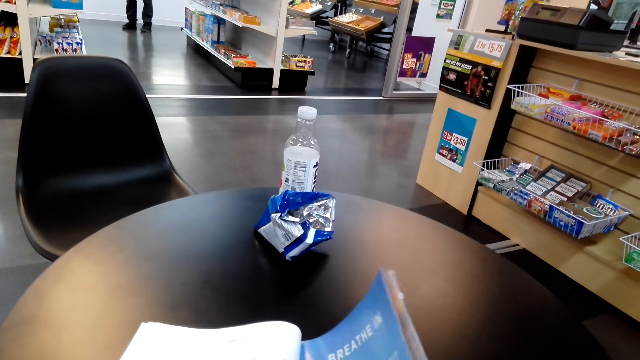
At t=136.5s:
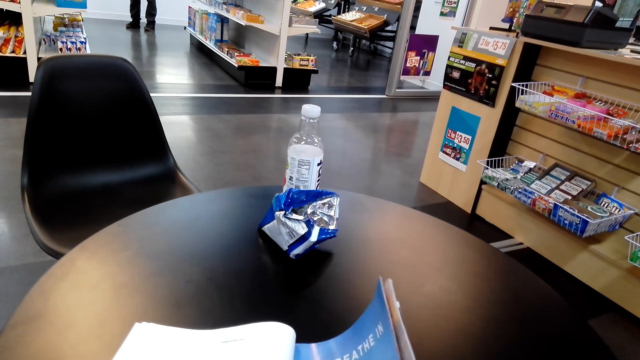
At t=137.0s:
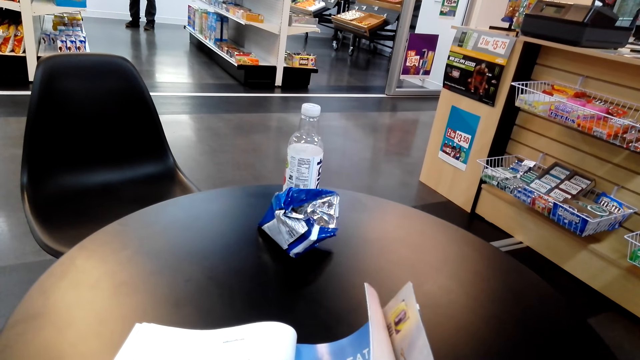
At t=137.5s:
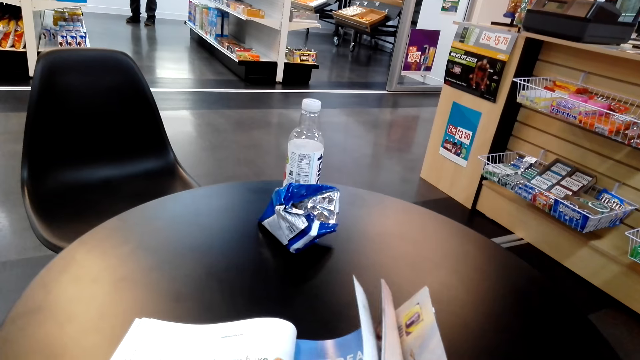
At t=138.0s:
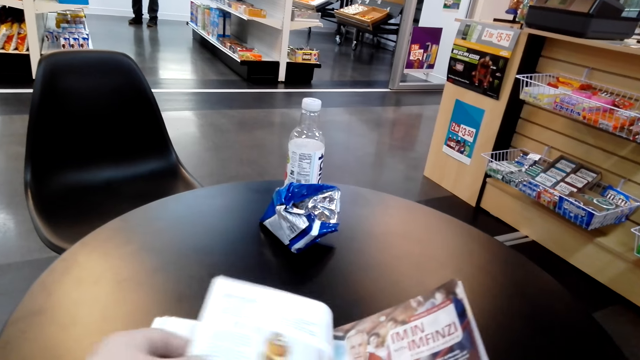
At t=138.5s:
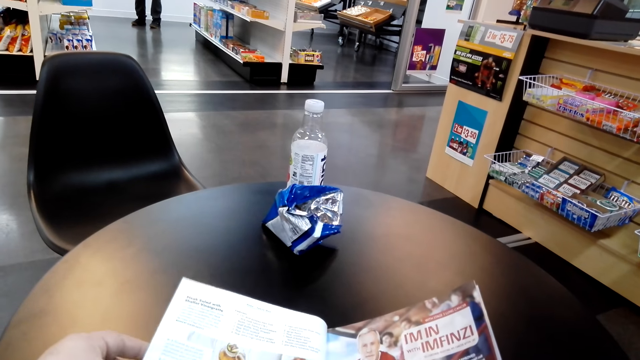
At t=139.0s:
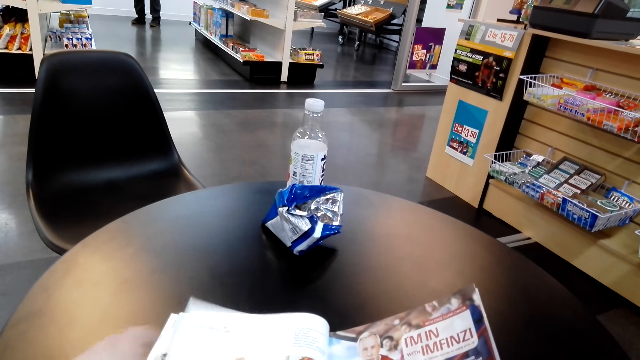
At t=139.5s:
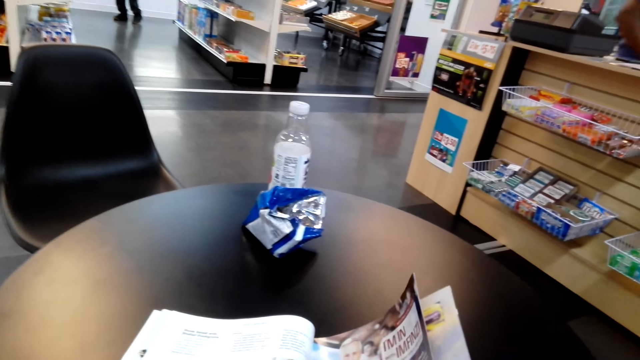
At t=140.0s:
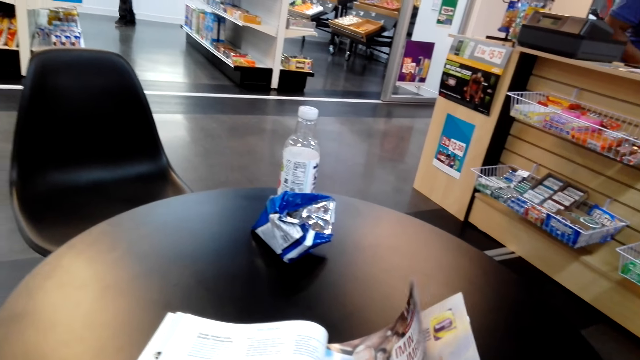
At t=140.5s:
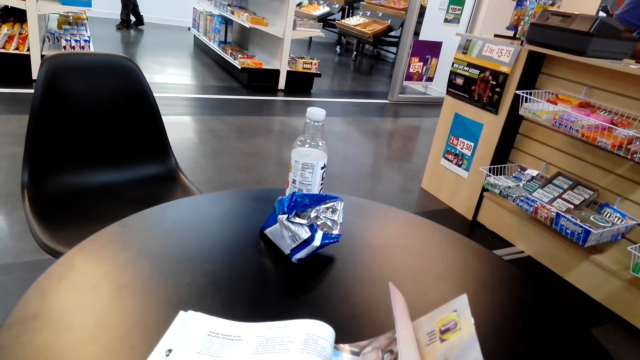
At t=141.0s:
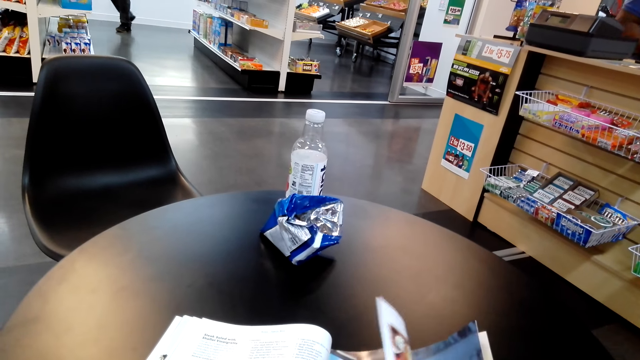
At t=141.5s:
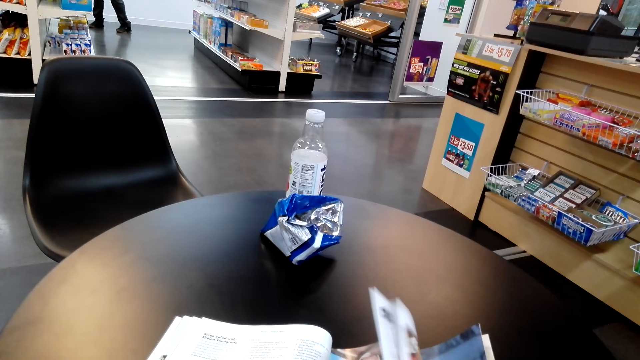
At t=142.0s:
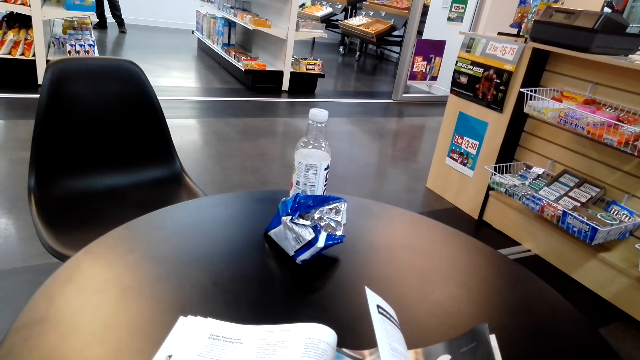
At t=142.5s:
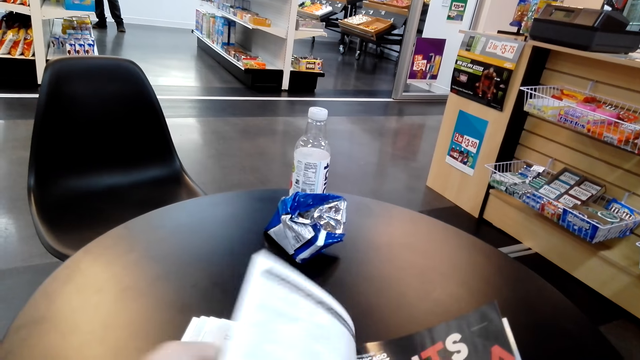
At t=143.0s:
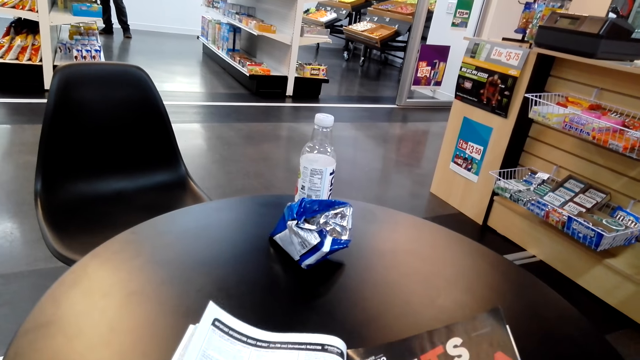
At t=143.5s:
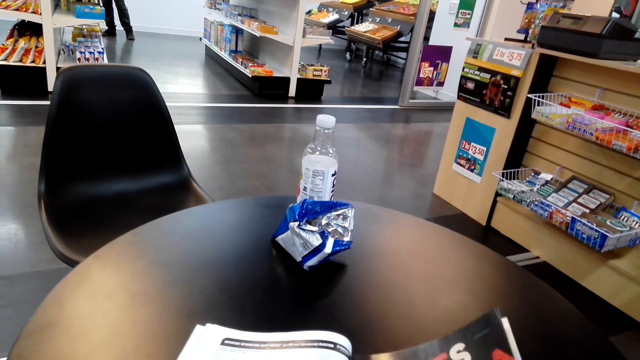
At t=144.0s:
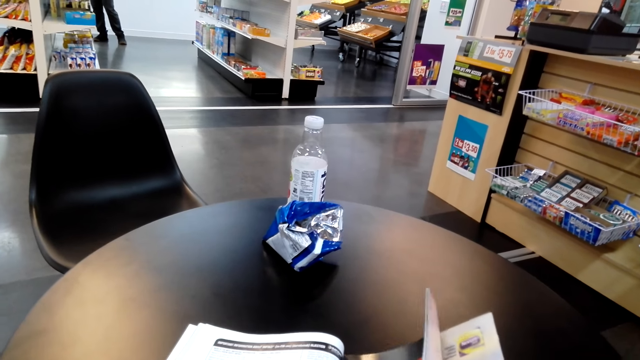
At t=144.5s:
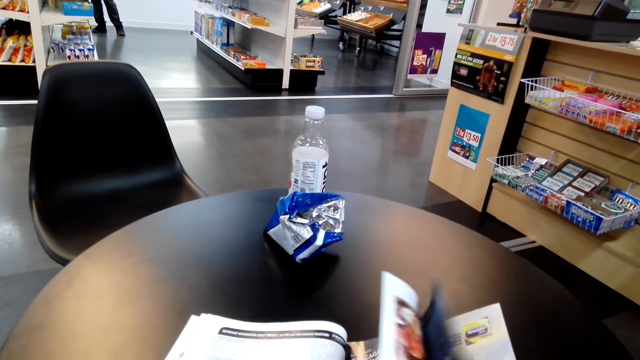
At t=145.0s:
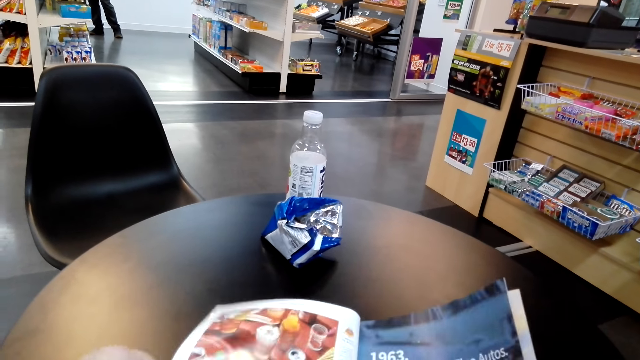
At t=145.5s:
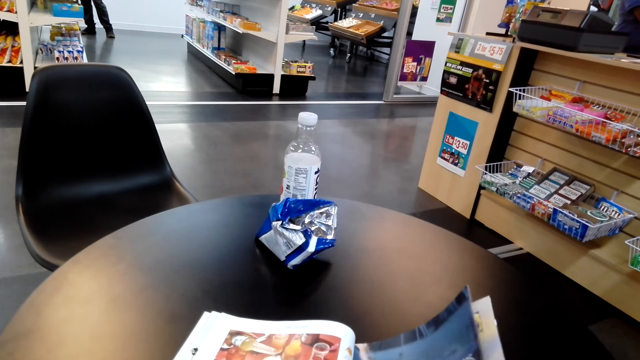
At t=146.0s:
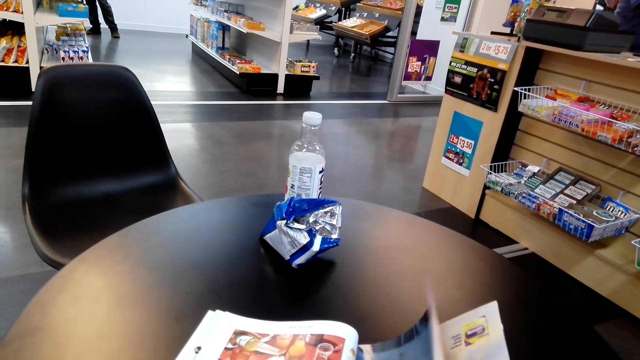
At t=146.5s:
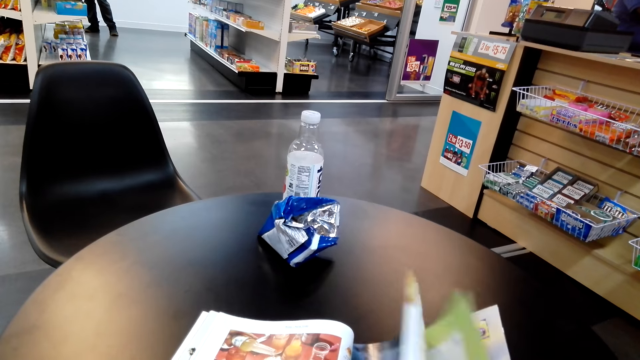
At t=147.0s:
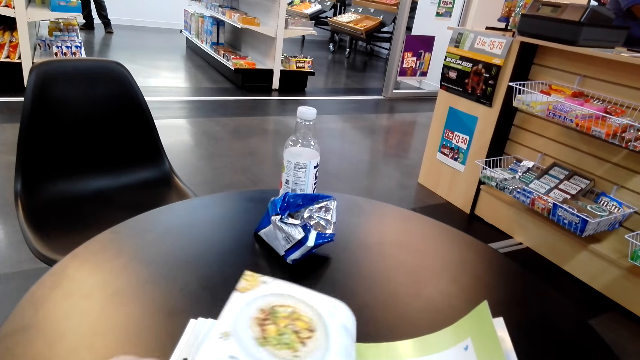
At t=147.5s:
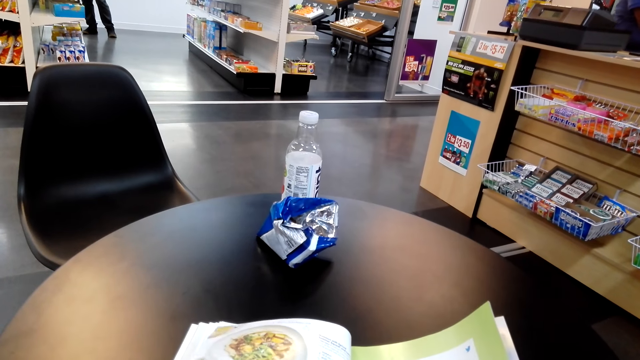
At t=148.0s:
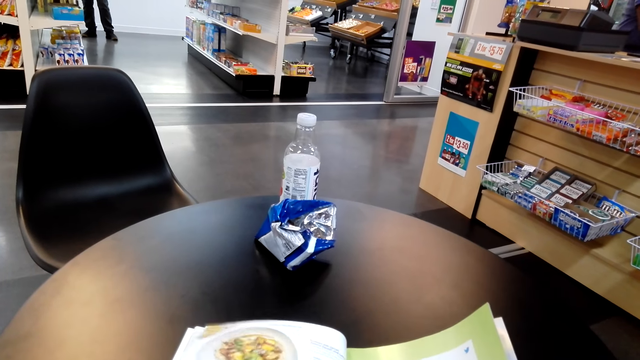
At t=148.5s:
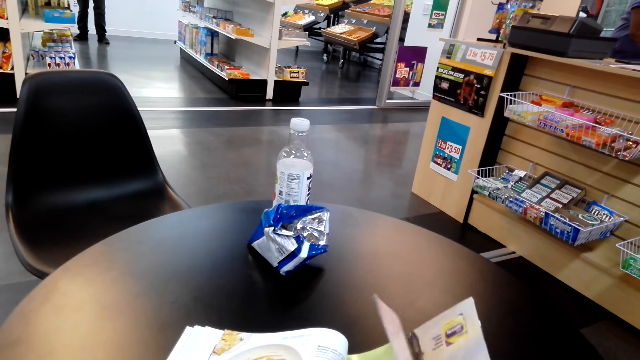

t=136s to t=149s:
A man walks. The camera wearer turns pages.

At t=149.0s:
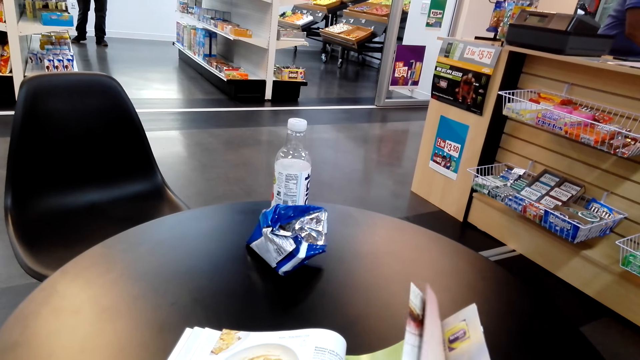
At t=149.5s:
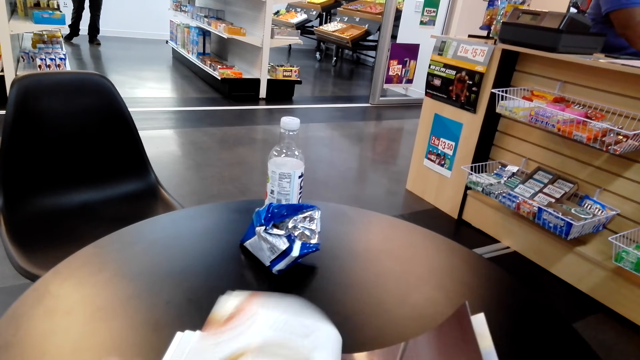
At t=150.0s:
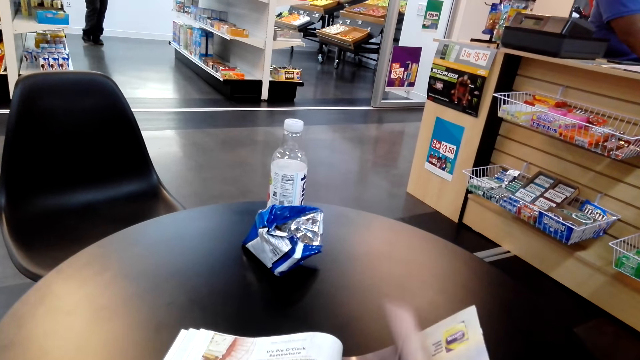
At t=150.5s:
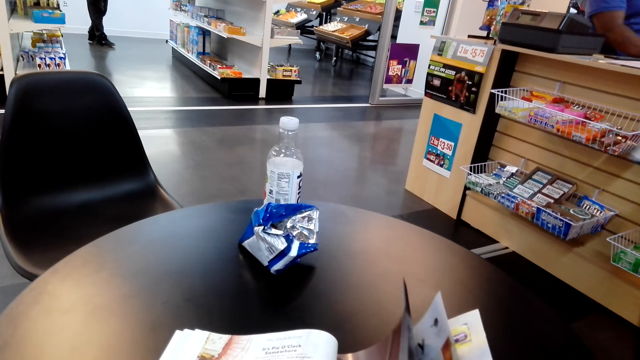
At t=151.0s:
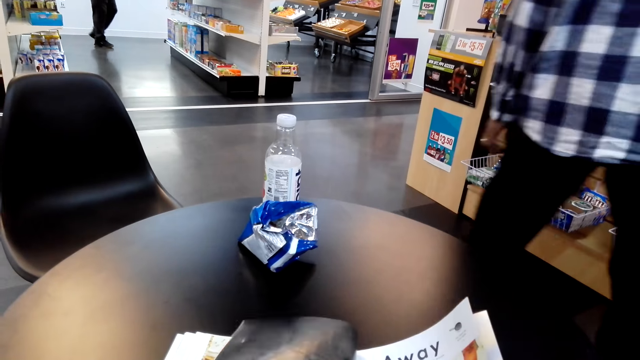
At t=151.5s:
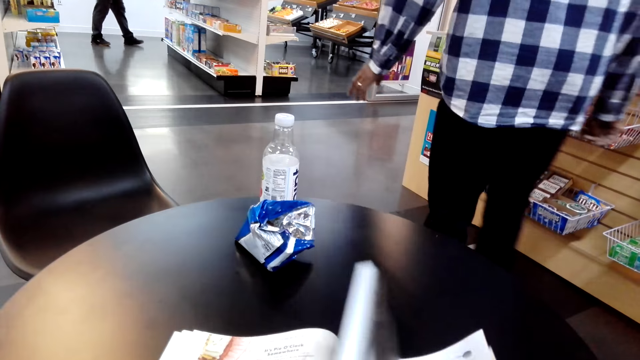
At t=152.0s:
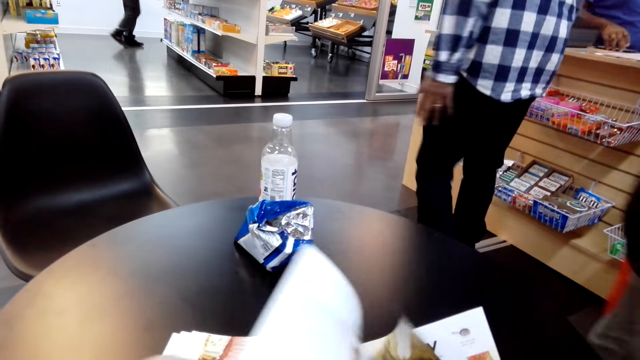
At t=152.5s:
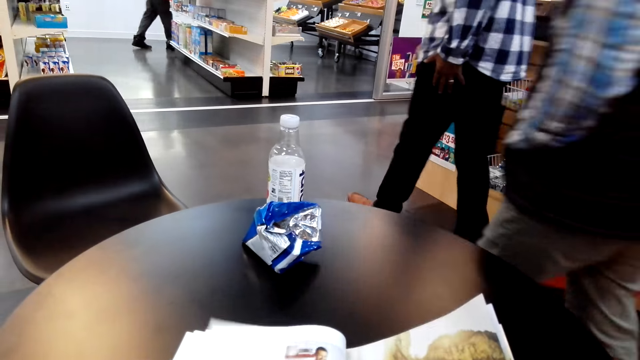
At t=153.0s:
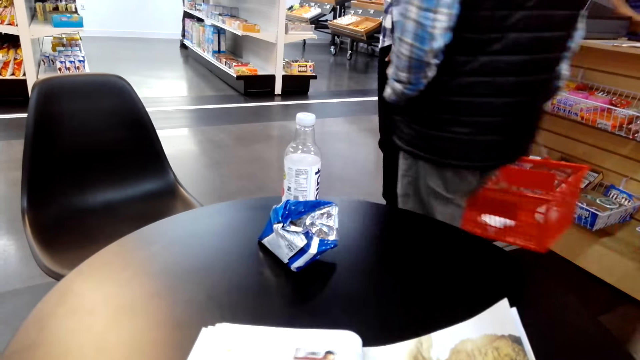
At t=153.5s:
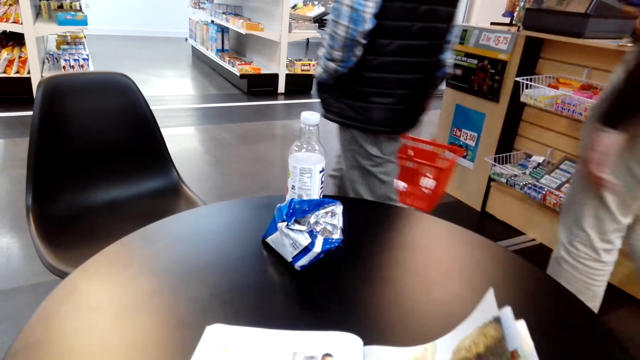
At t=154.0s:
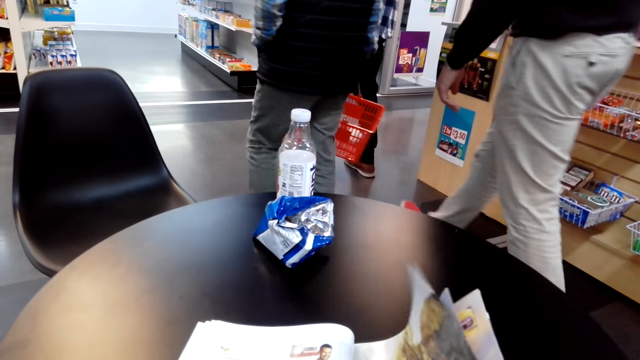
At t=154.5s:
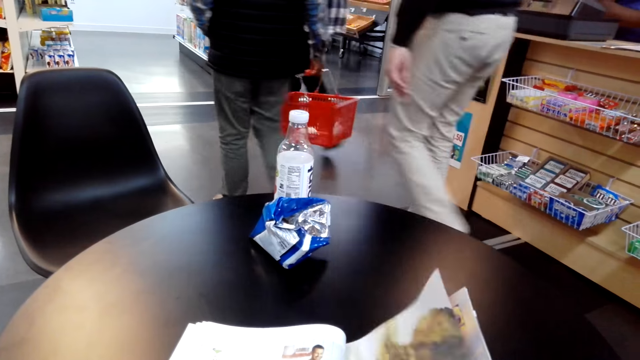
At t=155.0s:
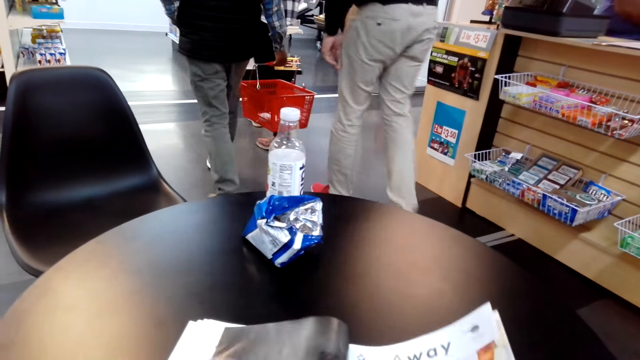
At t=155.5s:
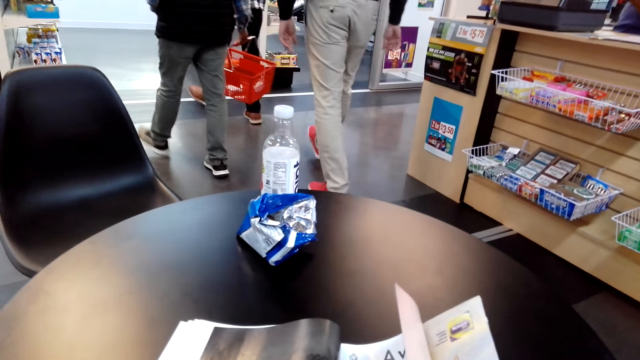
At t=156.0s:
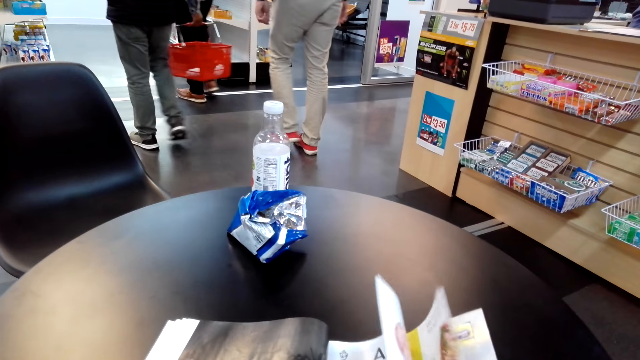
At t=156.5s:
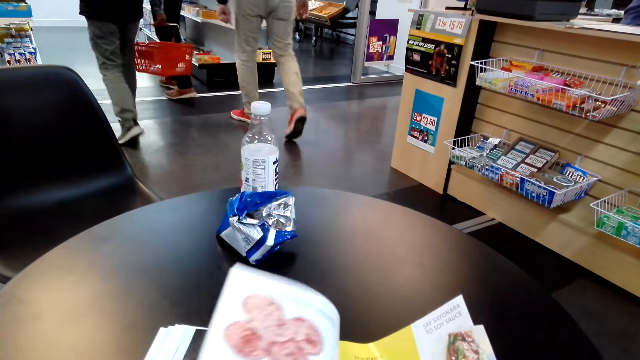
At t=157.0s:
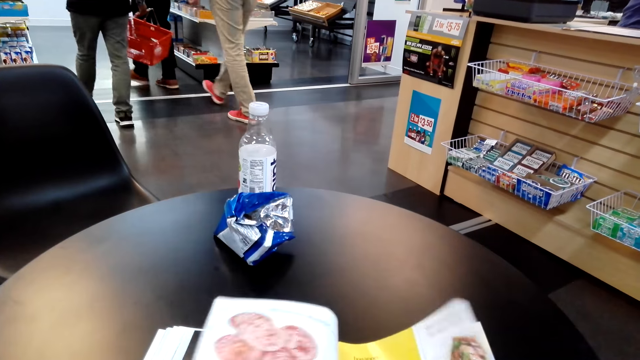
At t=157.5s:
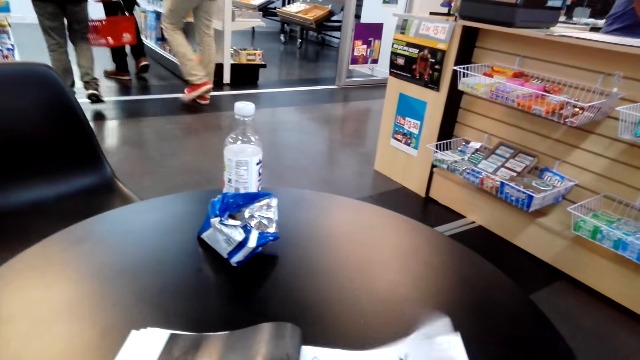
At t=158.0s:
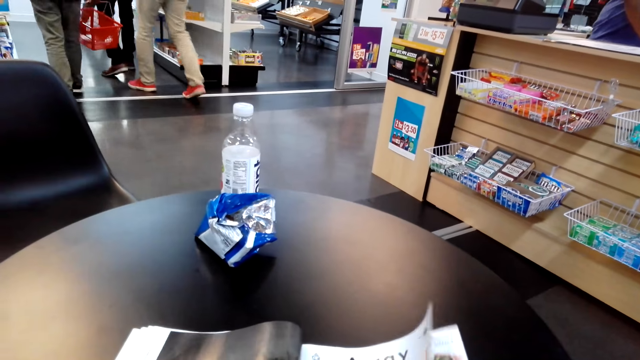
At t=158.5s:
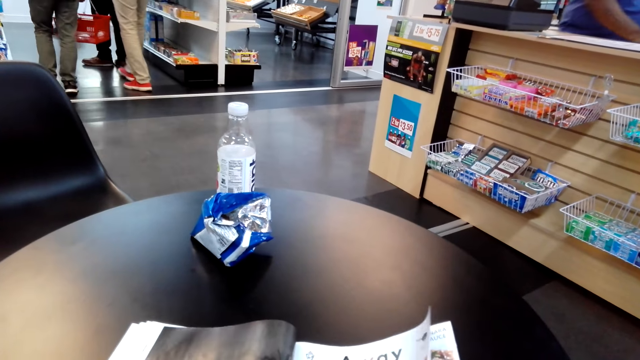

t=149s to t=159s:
A man walks. Another man walks. A third man walks.
